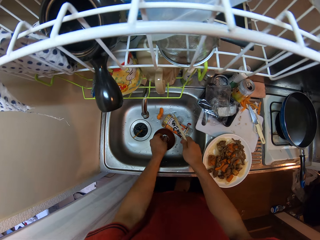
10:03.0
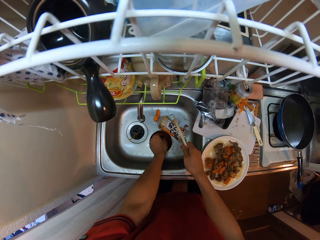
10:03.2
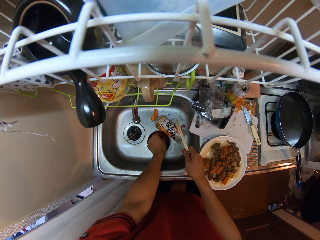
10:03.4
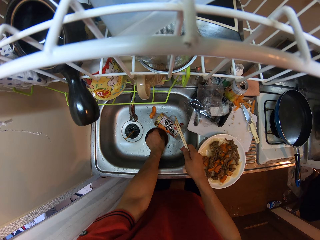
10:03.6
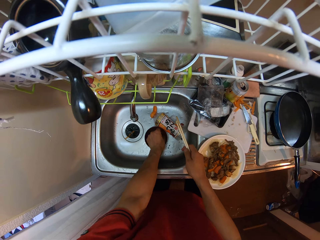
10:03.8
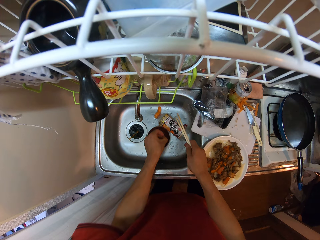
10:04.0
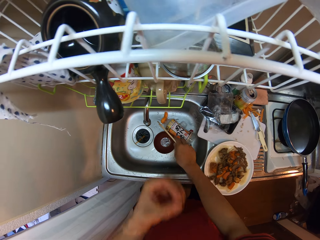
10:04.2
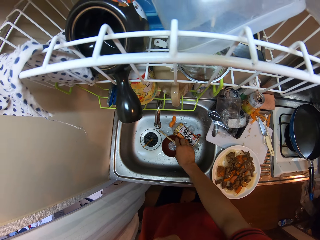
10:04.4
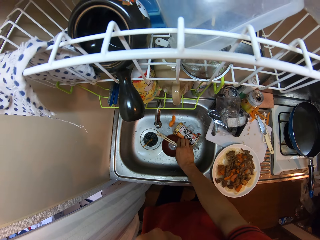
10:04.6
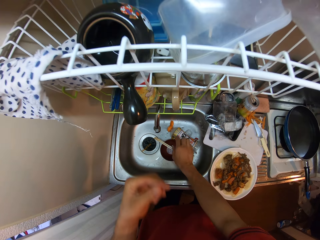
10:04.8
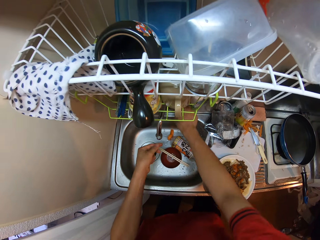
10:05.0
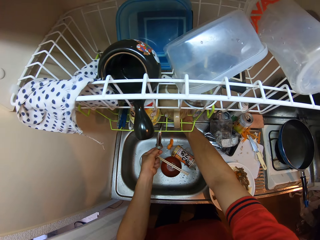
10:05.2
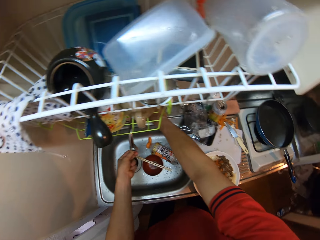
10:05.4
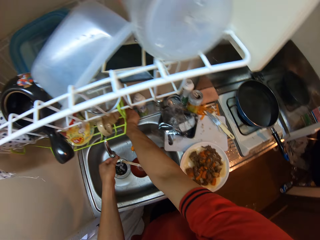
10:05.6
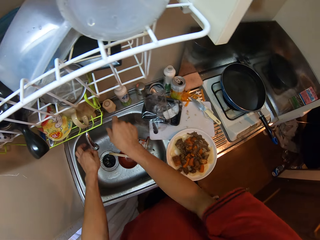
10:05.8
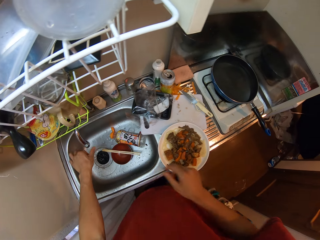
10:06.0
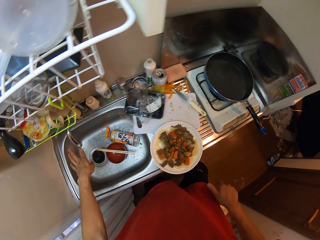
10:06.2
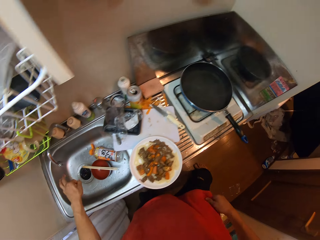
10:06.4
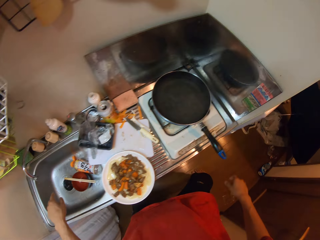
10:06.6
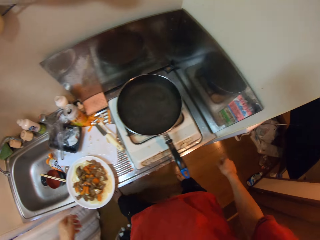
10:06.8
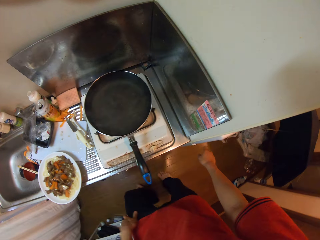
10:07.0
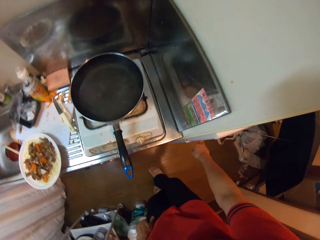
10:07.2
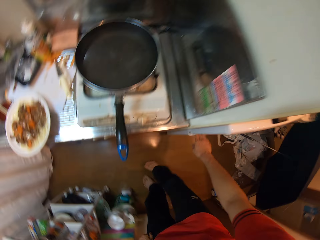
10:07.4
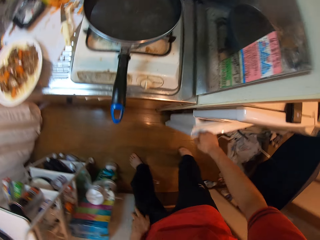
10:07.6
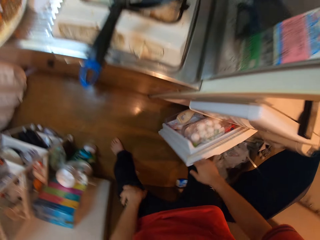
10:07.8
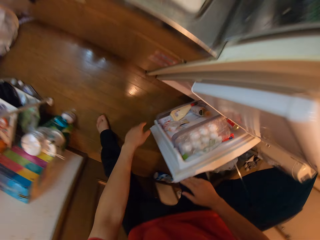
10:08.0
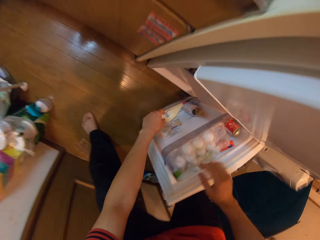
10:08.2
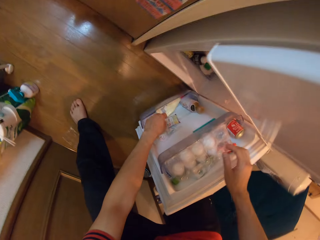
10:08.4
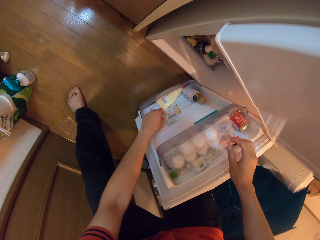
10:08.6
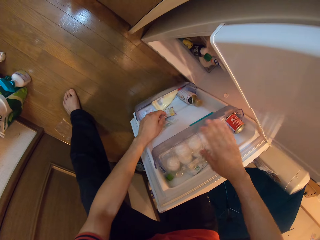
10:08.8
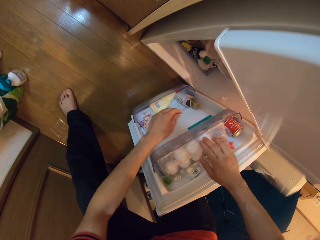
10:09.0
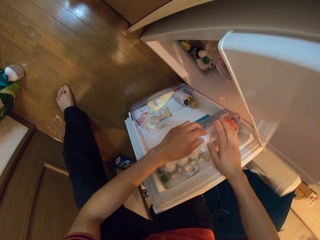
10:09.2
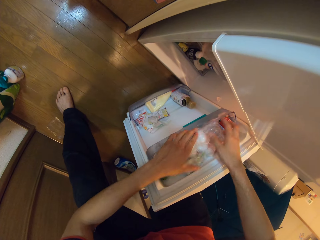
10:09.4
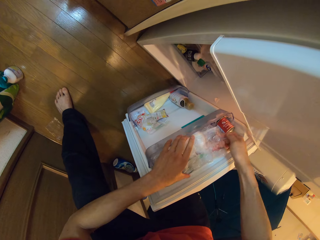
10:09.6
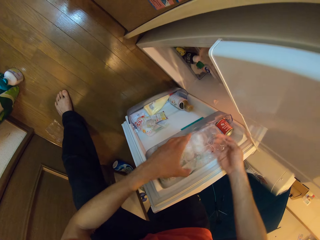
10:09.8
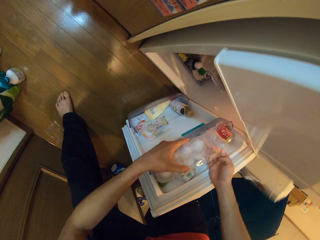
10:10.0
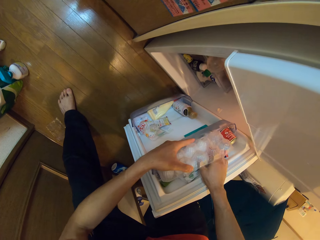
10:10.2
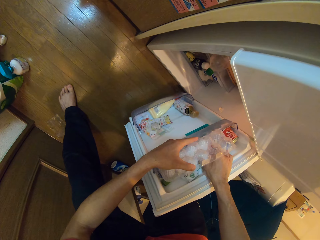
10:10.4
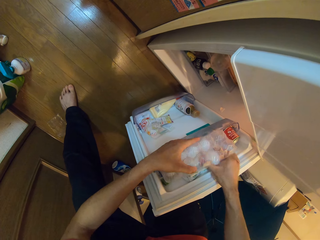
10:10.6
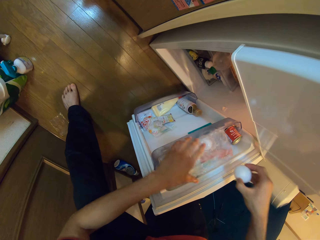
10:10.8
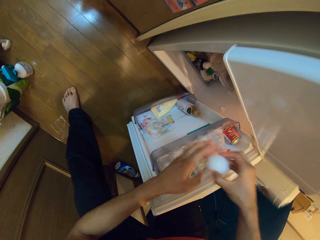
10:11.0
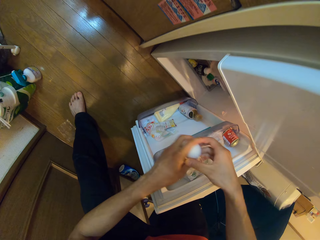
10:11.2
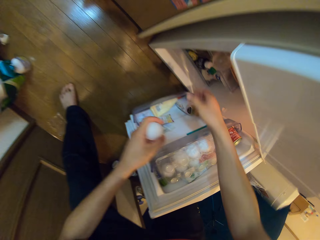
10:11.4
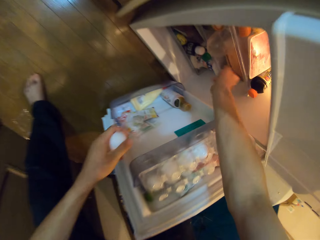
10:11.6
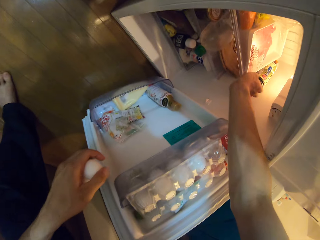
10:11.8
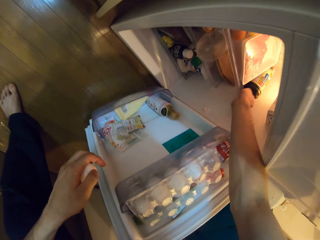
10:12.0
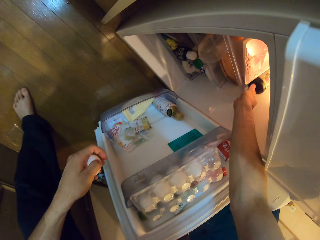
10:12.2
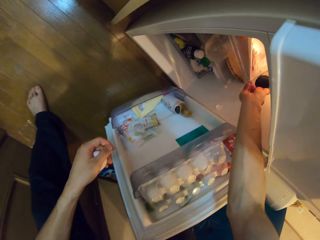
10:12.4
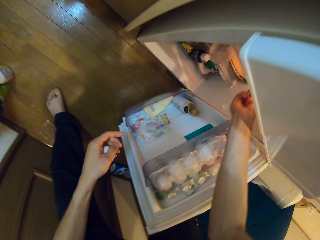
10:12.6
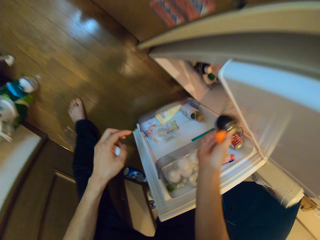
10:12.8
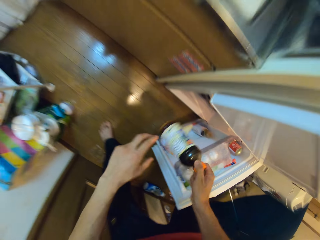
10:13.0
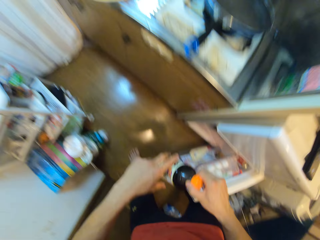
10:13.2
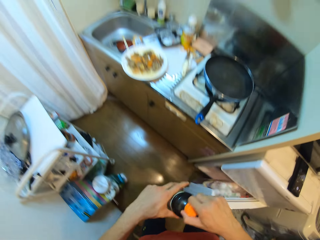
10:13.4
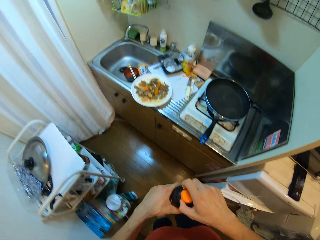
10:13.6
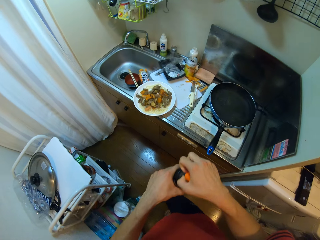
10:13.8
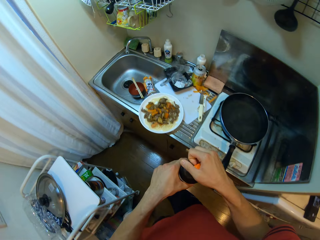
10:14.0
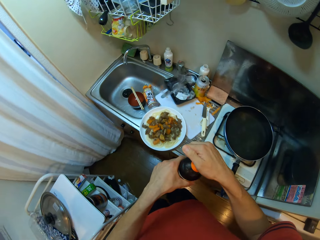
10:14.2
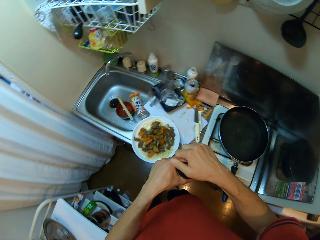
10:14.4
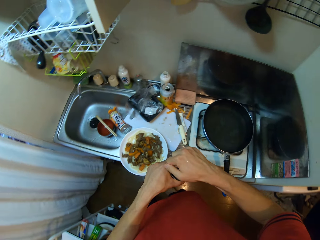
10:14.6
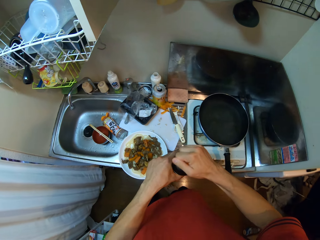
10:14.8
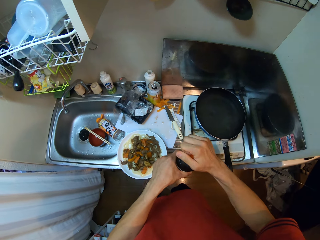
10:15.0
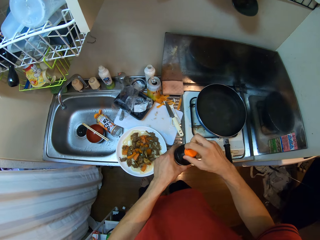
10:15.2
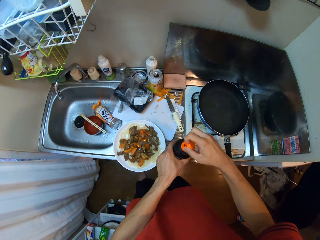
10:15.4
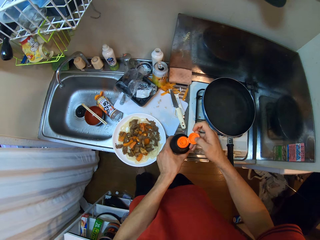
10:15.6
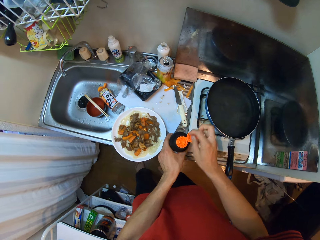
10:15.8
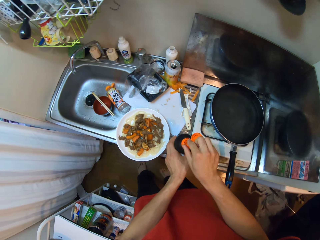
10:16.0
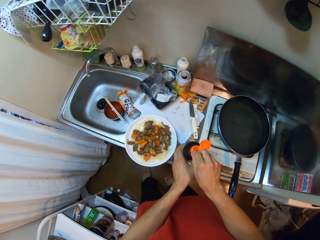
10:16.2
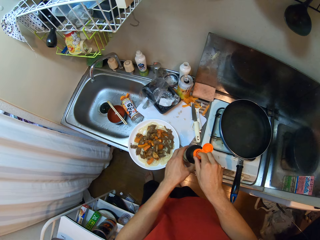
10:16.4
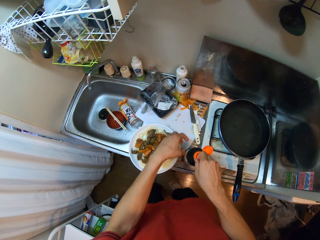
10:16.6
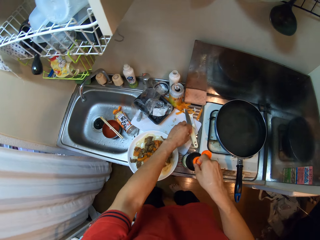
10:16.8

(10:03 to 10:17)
The camera wearer switches the chopsticks to his right hand. They dip his left hand into the bowl in the sink. They take something from the plate. They drop the chopsticks on the bowl in the sink. They open the tap. They touch something. They turn off the tap. They move a step. They open a fridge in the kitchen. They open the box. They pick an egg from the fridge with her right hand. They switch the egg to her left hand. They pick a bottle from the fridge with her right hand. They close the fridge. They open the lid of the bottle.

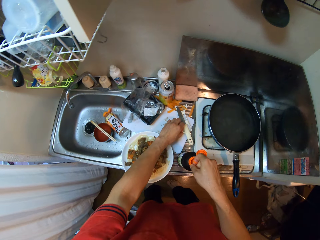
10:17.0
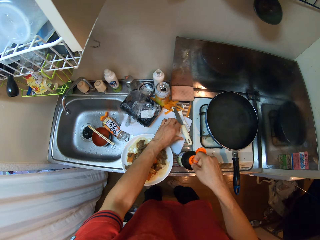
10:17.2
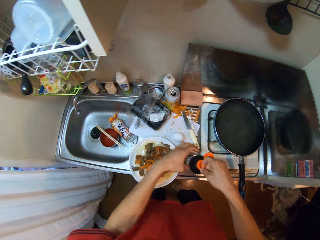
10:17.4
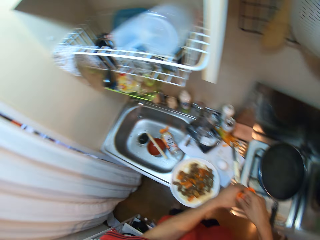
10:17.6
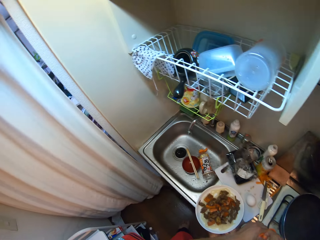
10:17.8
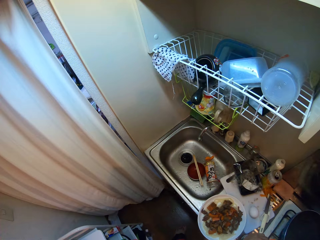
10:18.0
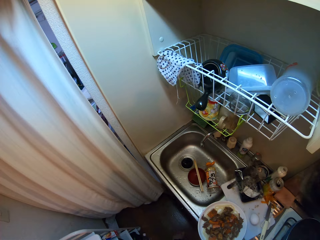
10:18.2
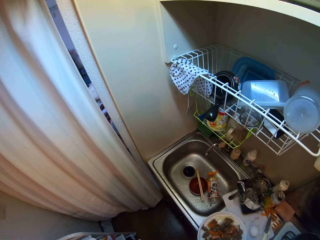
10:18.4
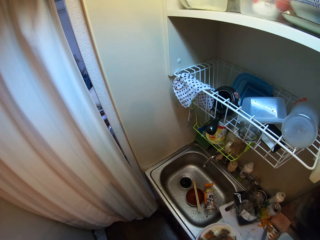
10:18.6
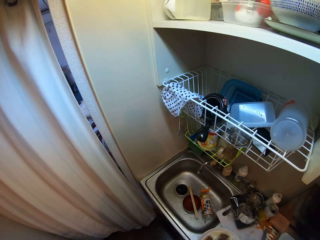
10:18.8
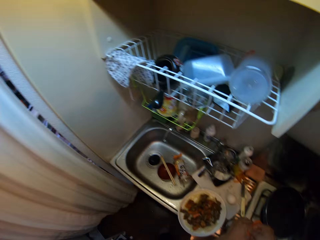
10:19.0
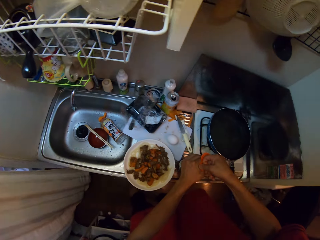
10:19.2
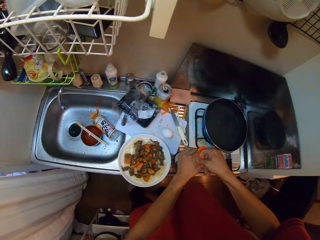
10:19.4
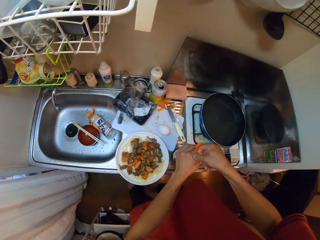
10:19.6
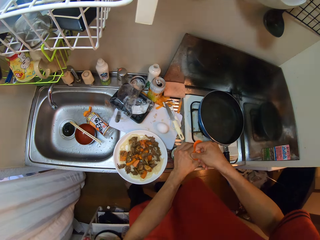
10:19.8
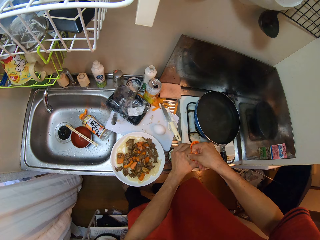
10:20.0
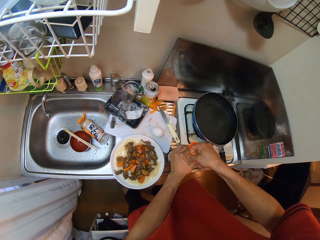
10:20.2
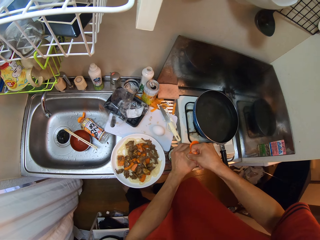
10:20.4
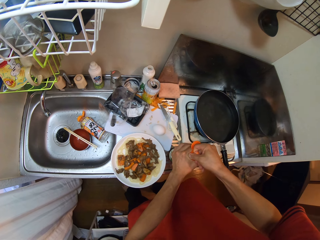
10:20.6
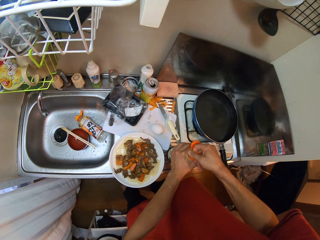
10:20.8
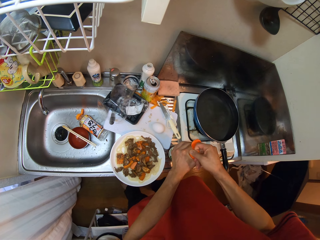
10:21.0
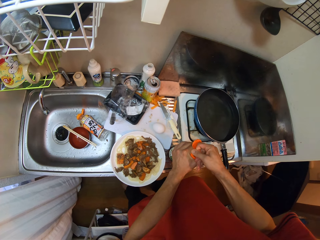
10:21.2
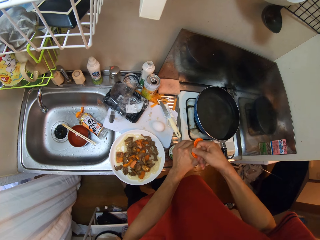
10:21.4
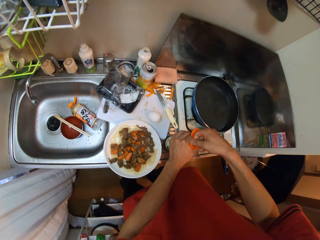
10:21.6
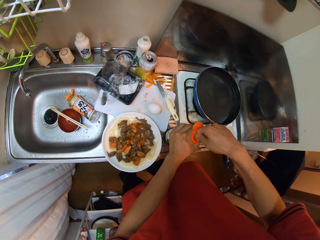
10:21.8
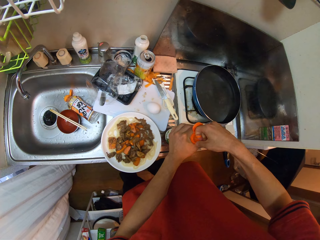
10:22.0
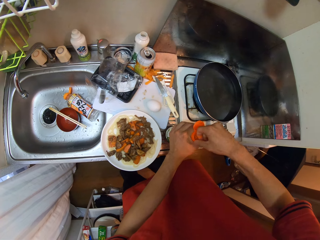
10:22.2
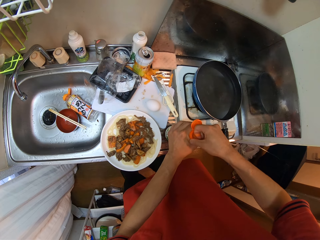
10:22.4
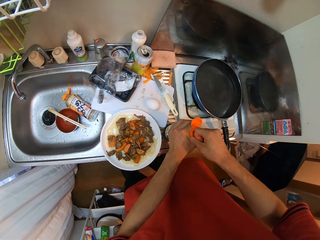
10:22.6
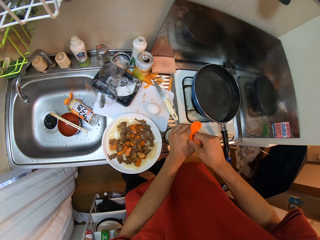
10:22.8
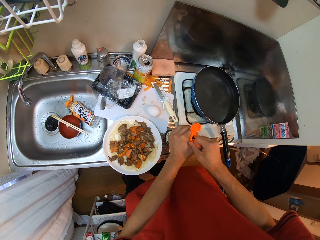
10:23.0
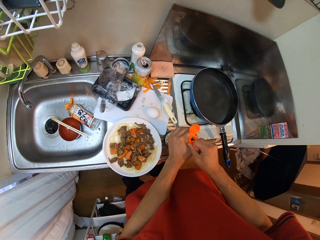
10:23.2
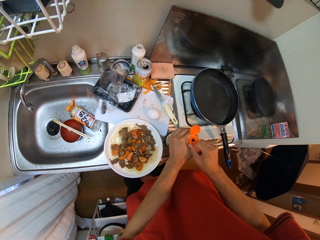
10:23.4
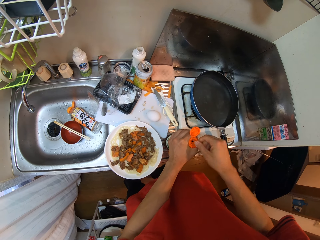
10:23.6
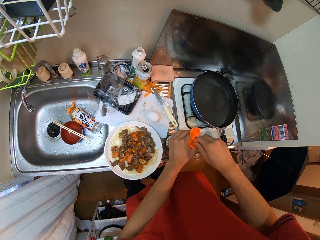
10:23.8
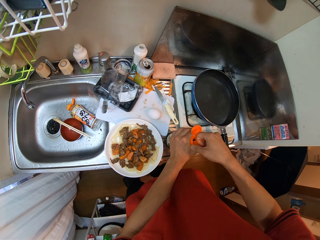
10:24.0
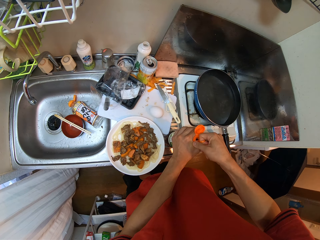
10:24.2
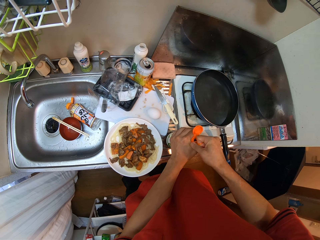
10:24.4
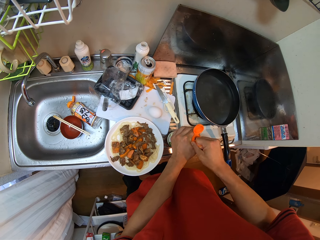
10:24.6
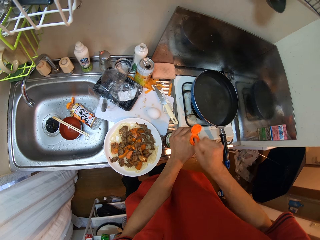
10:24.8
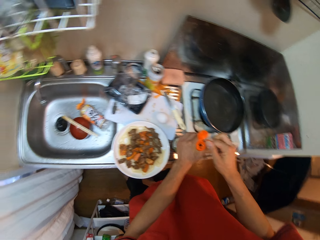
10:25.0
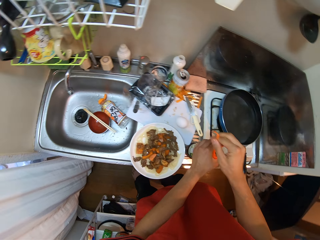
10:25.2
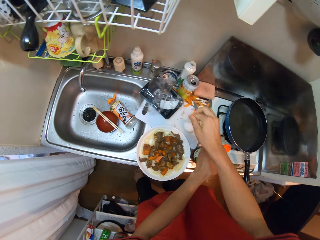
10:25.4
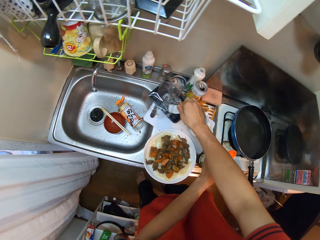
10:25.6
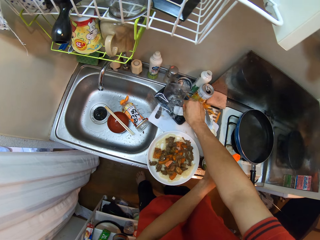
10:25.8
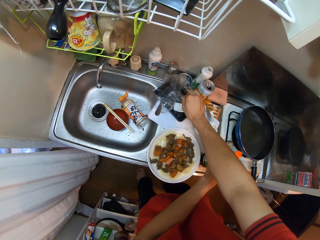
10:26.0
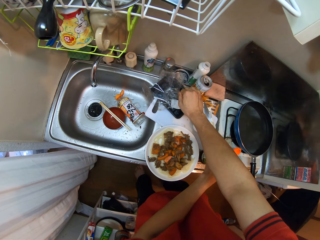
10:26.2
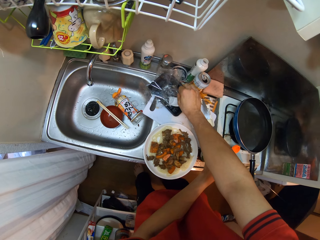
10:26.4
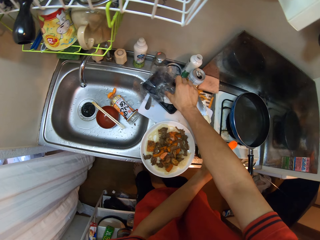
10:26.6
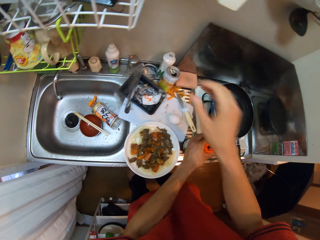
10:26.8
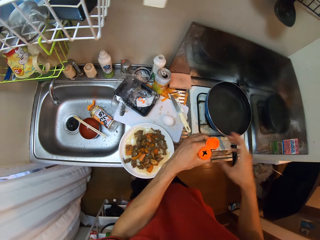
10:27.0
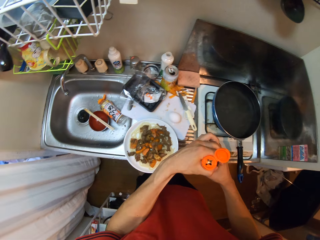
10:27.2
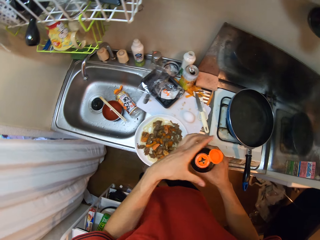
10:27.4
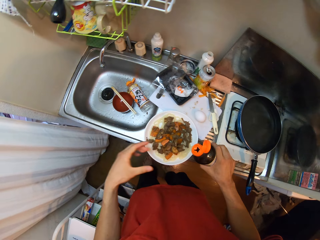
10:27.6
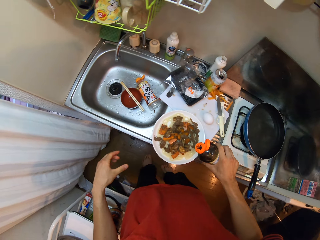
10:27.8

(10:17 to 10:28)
The camera wearer puts the egg on the table. They pull the seal. They put the seal on the table.
